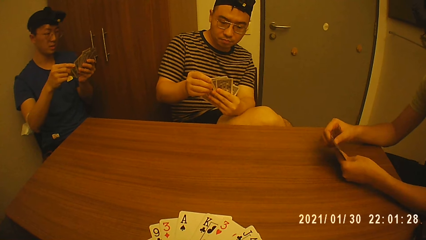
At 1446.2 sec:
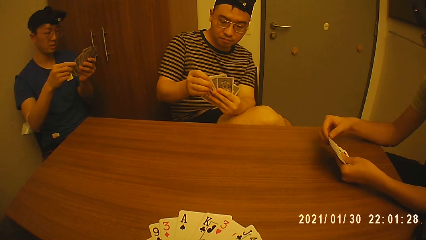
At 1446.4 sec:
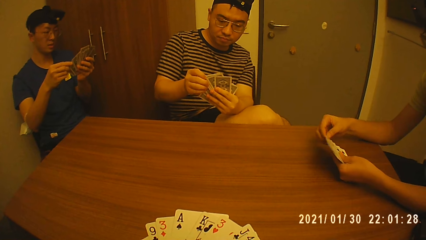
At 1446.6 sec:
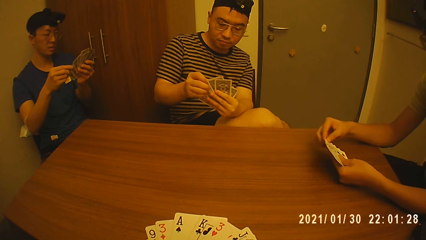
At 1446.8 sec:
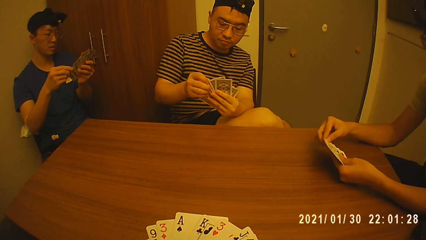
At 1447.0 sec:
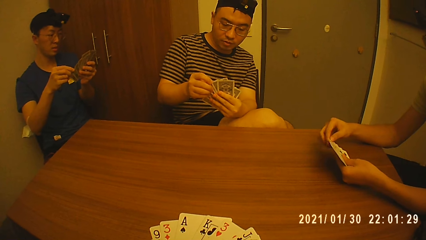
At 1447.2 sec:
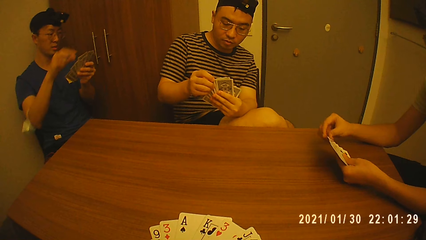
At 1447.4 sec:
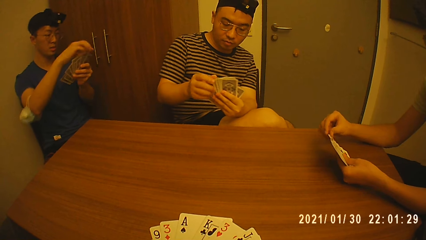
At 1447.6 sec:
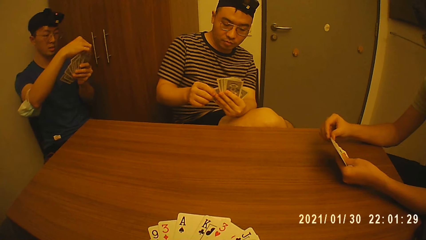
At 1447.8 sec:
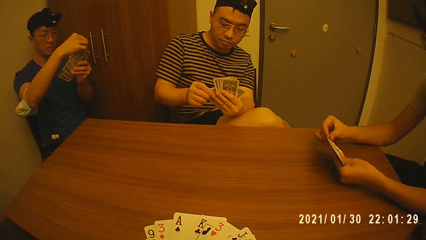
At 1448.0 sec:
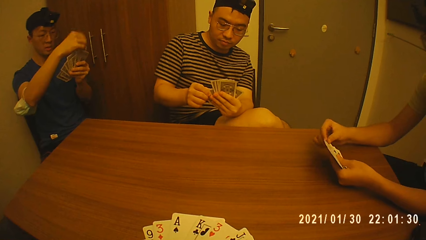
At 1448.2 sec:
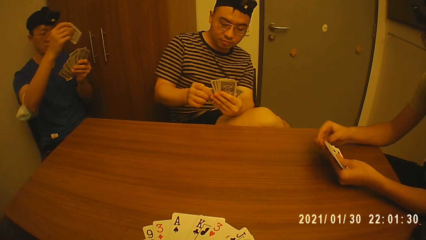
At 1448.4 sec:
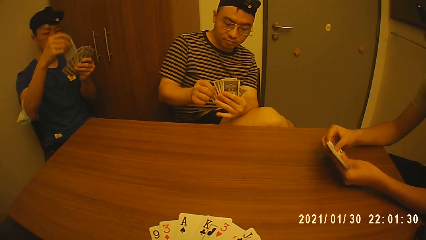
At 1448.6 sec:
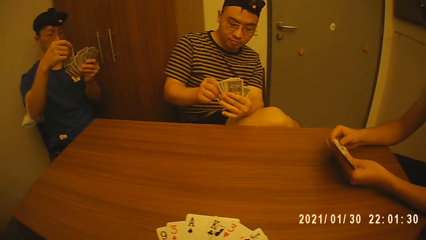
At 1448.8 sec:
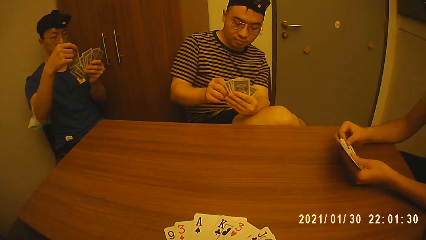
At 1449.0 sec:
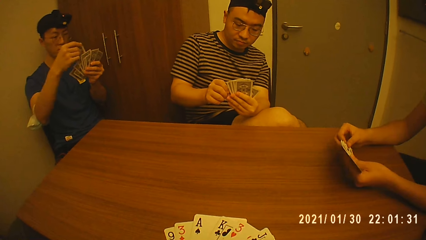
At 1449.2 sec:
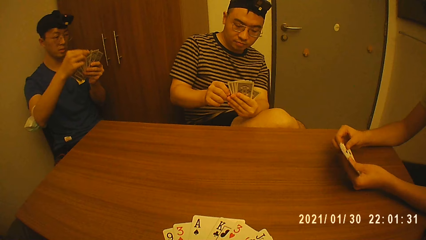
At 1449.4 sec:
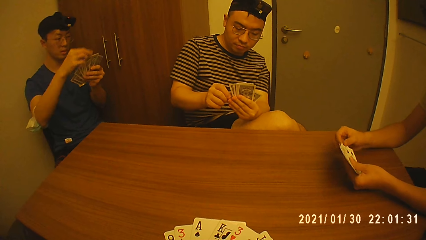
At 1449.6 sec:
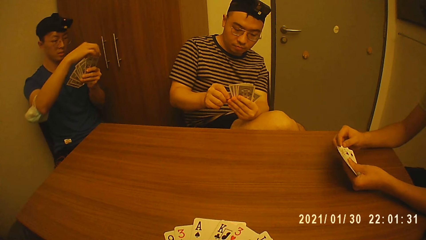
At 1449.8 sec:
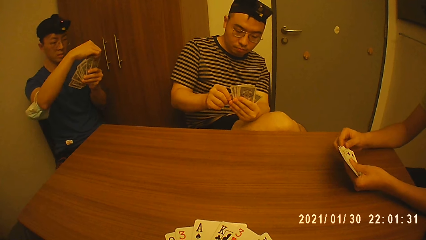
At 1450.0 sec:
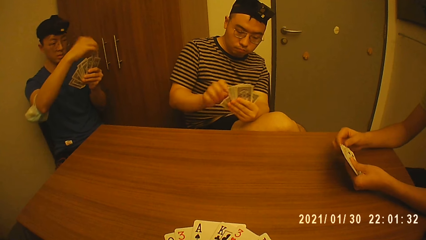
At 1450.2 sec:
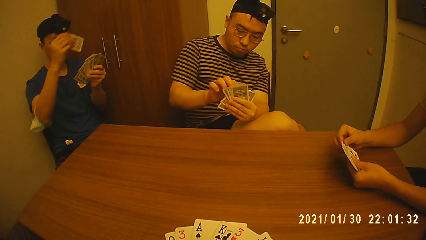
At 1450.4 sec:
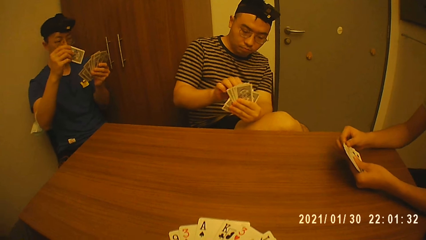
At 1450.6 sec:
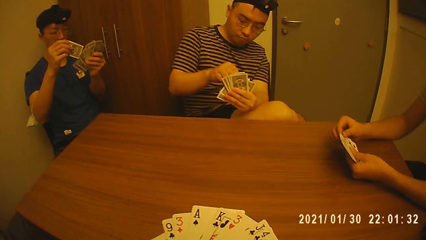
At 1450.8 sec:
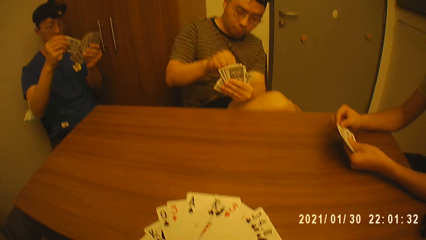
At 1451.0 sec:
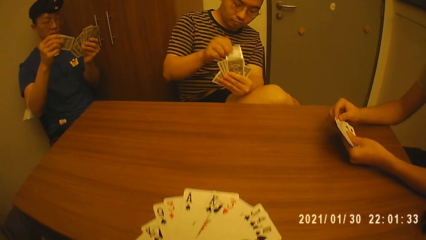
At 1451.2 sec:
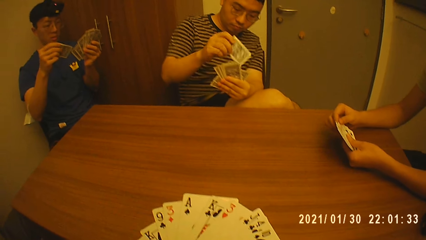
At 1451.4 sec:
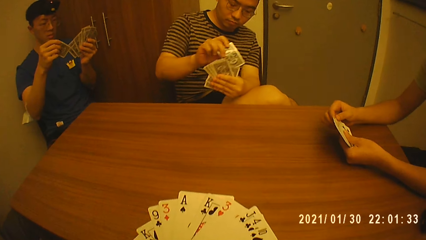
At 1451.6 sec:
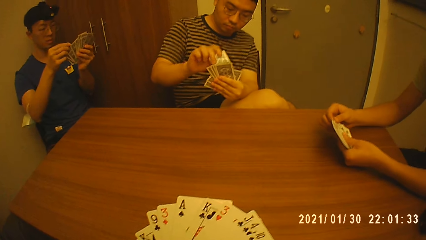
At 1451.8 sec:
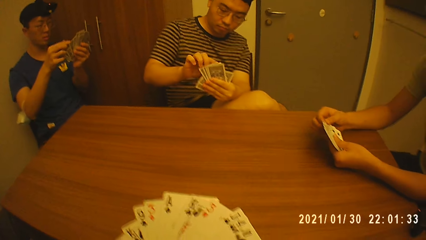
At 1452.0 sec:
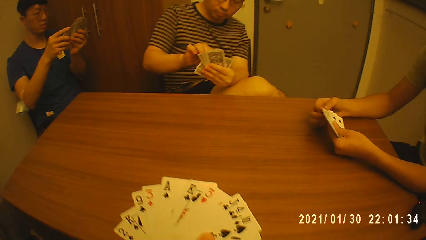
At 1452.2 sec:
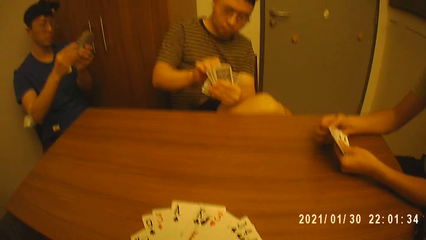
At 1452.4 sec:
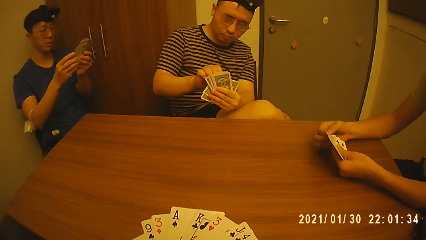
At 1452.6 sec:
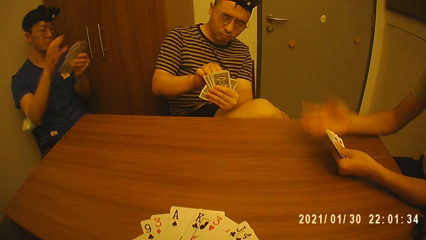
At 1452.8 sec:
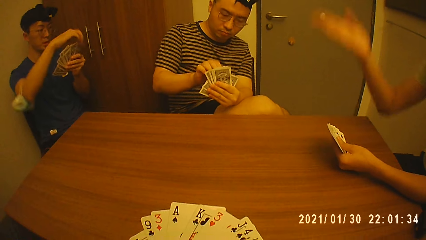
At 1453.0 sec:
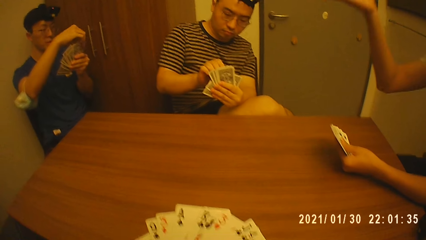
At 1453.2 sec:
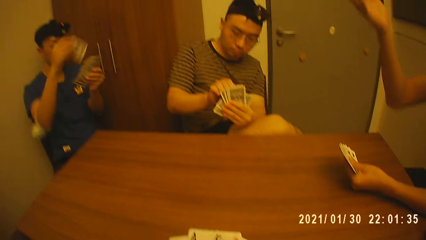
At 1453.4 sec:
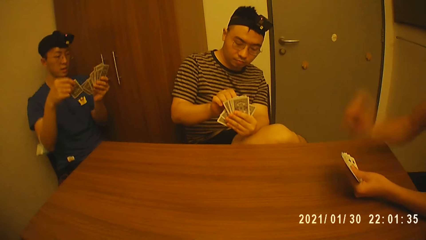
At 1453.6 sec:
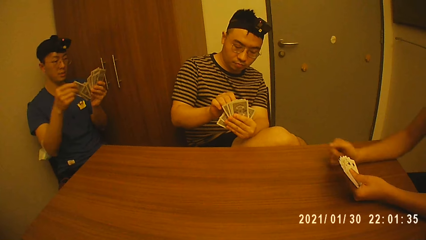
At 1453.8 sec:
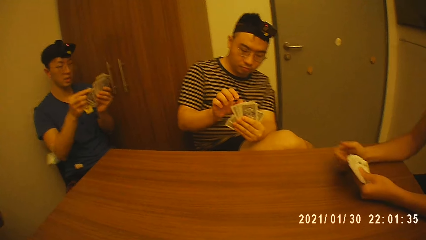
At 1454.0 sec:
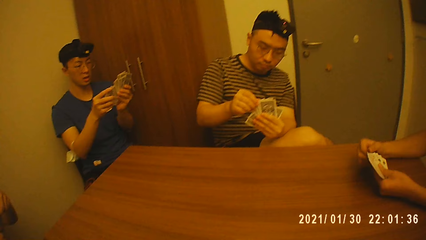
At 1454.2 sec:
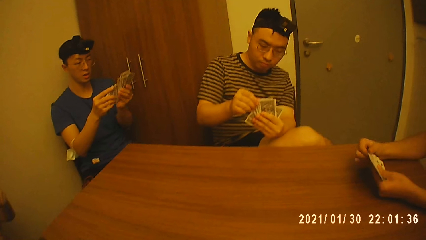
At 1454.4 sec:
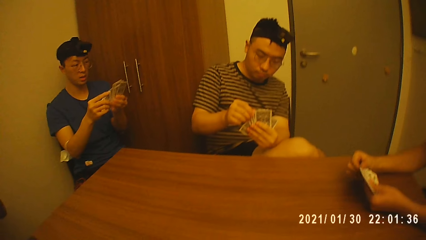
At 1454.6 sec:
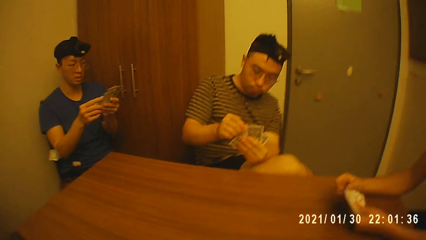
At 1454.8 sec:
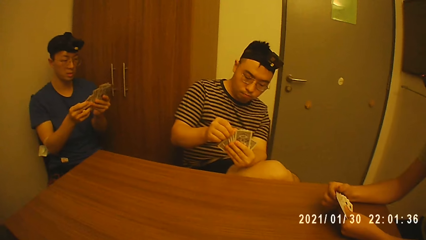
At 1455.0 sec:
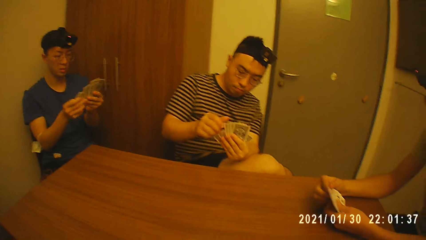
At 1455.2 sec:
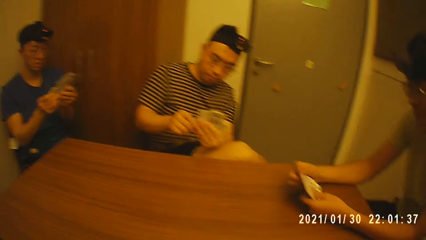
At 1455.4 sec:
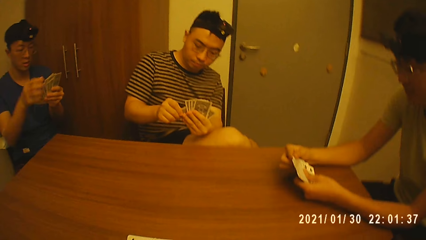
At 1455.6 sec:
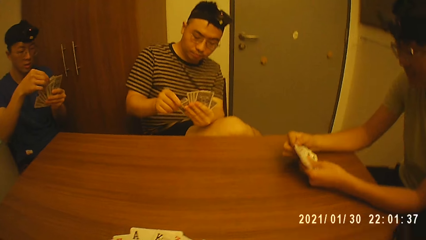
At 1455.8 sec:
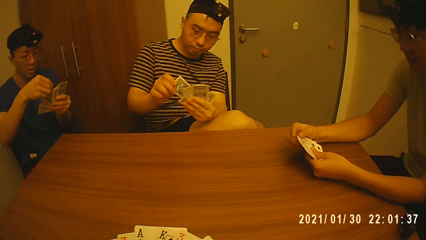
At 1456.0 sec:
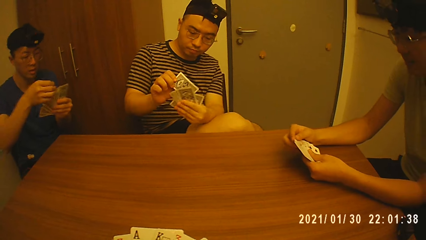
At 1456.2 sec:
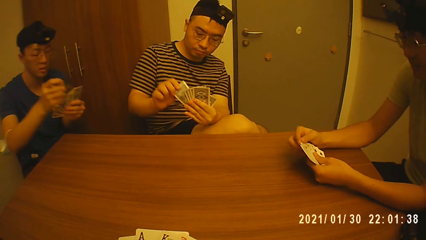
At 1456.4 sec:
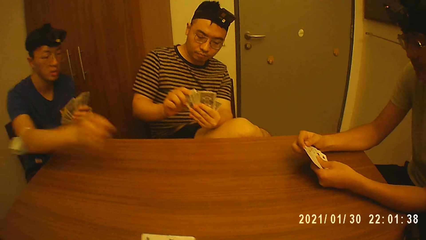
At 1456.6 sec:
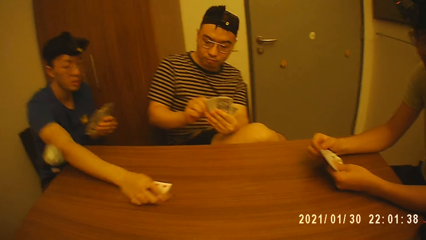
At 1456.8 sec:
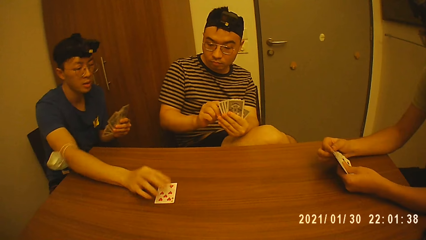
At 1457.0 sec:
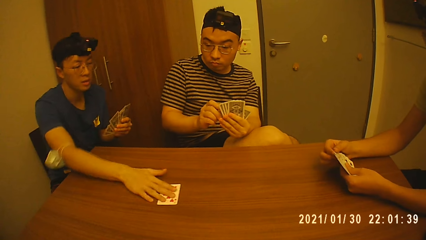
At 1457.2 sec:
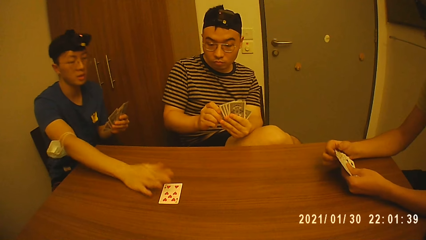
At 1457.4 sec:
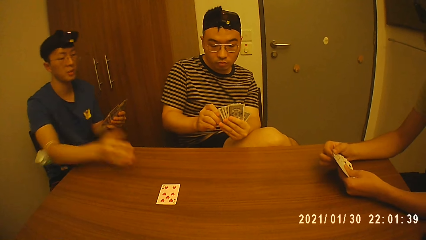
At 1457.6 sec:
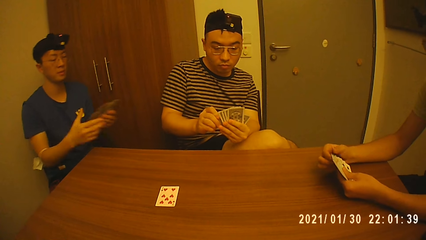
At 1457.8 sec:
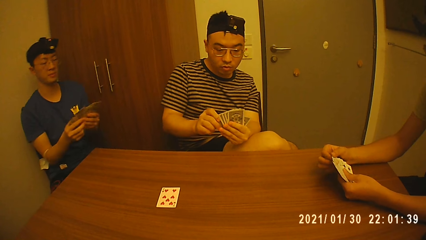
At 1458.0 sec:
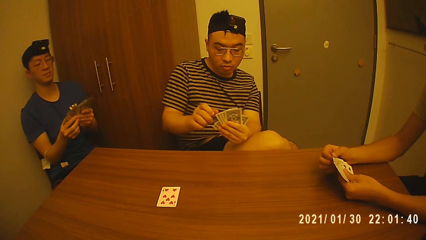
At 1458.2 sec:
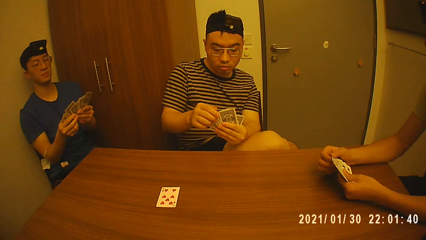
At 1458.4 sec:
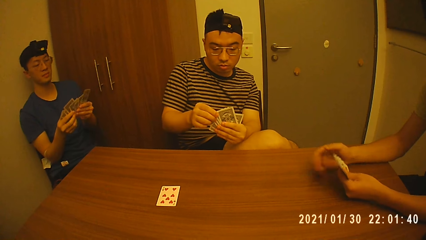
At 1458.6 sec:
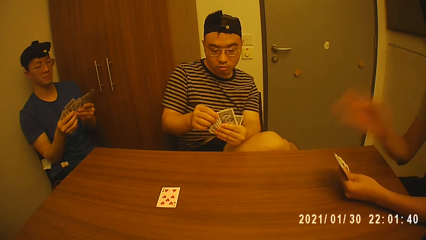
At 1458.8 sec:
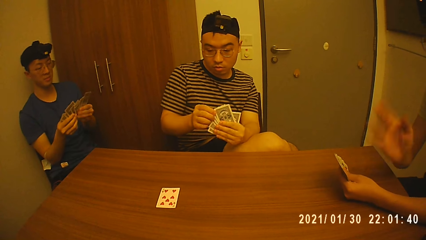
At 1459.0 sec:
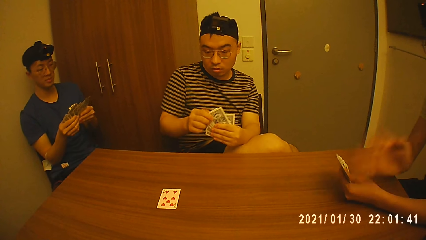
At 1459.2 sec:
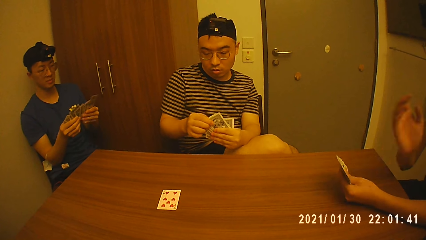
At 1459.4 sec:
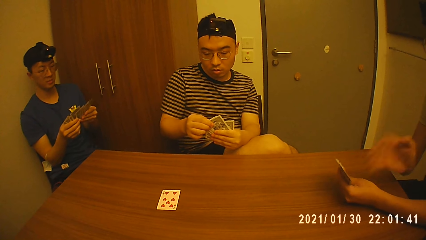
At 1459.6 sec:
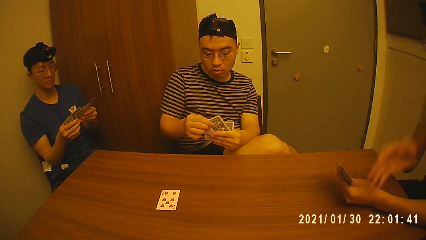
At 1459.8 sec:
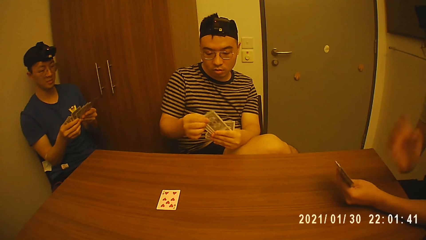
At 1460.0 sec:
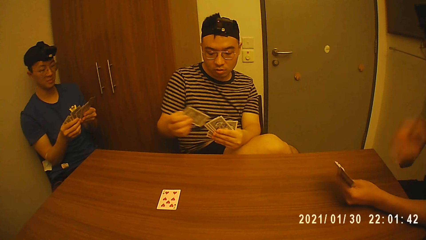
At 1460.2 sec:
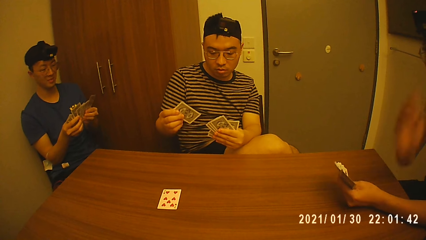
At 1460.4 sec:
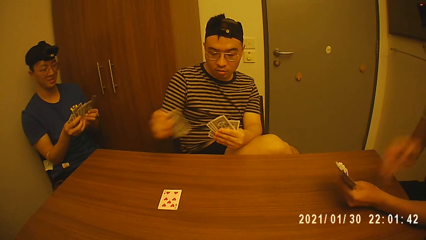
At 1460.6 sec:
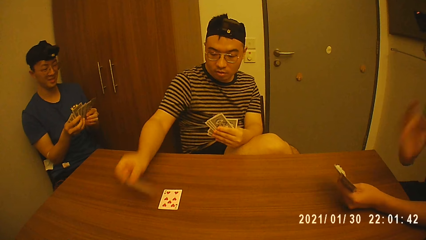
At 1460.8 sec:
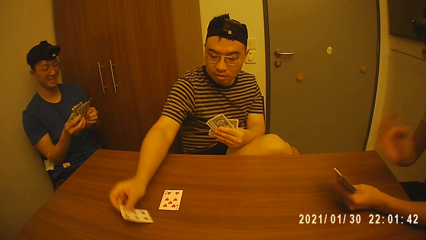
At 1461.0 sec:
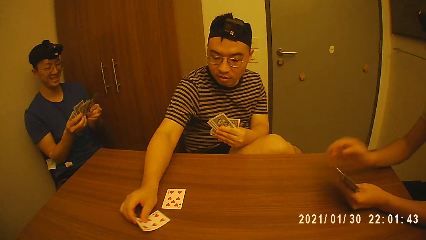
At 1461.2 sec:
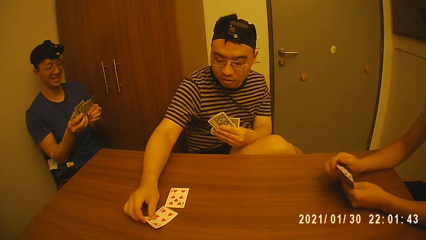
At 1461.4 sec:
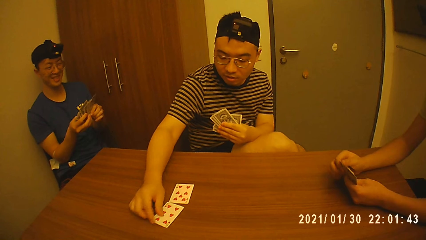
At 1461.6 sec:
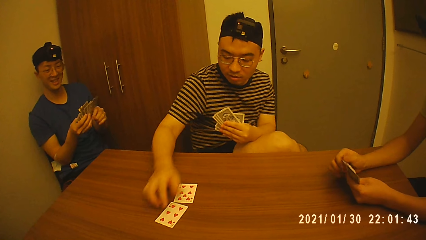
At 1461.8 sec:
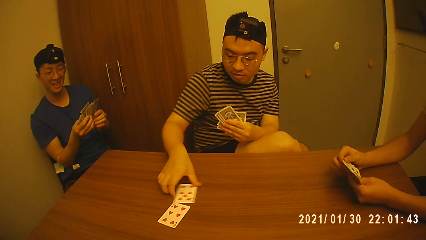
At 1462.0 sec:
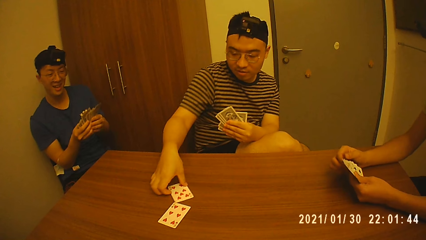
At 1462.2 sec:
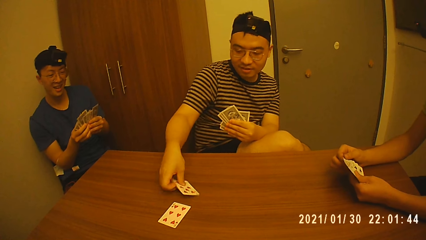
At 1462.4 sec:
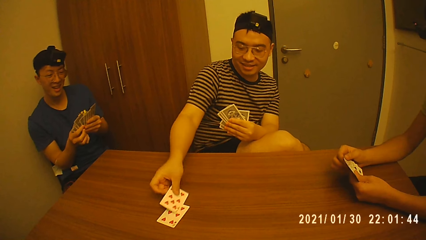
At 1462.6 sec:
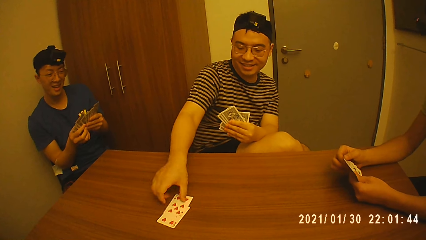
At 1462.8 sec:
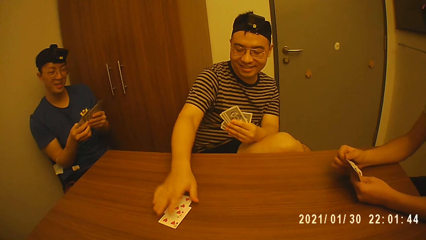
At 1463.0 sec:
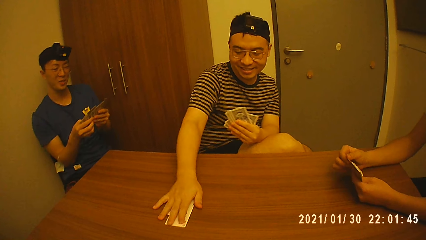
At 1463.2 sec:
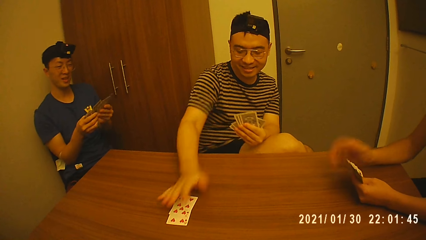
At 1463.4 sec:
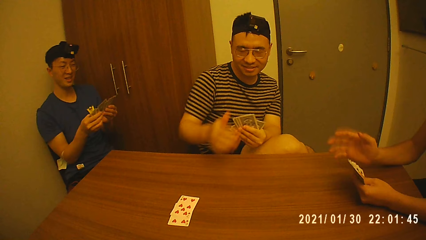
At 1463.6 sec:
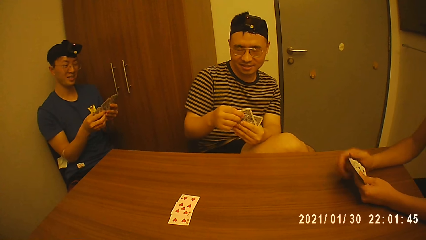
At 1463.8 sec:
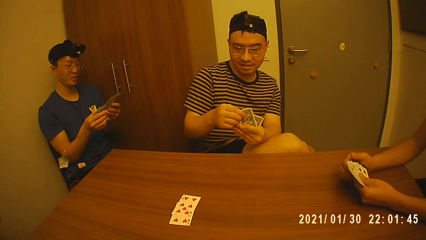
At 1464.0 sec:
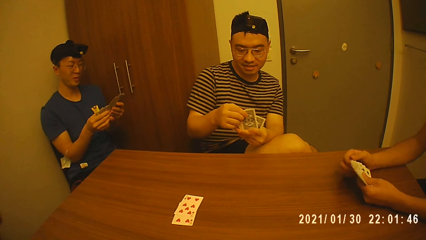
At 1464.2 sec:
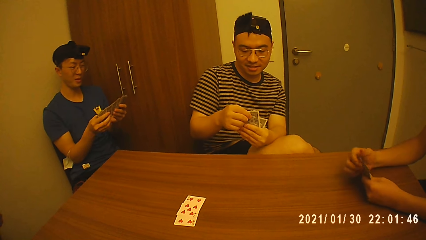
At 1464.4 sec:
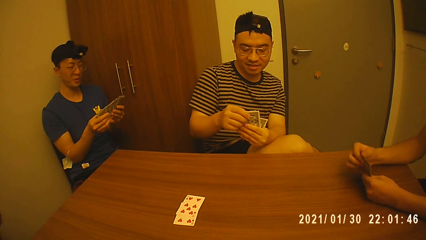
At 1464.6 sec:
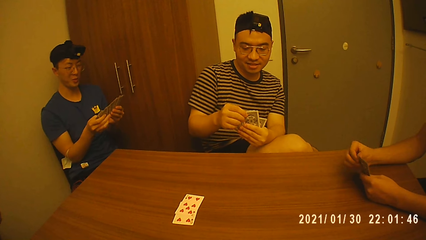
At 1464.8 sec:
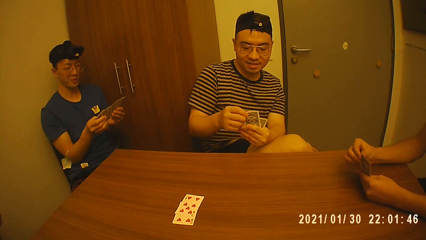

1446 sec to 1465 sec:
A man touches the card. Another man lifts up the hand. The first man picks a card from his left hand with his right hand. A third man touches the card. The first man drops the card on the table with his right hand, holds the cards with both hands, and arranges the cards in his hands. The third man picks a card from his left hand with his right hand. The second man lifts up the hand. The third man drops the card on the table with his right hand, arranges the cards on the table with both hands, and arranges the cards in his hands.
